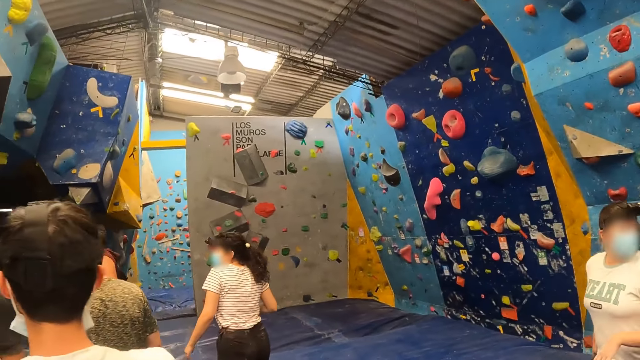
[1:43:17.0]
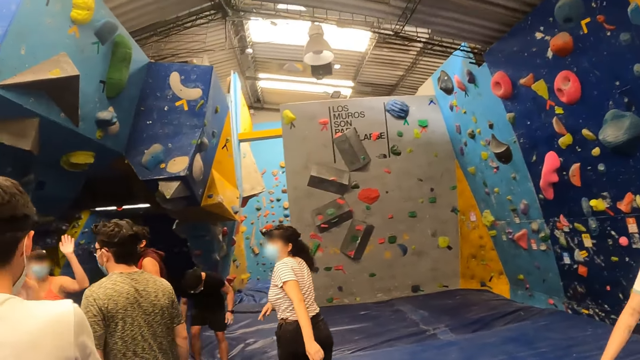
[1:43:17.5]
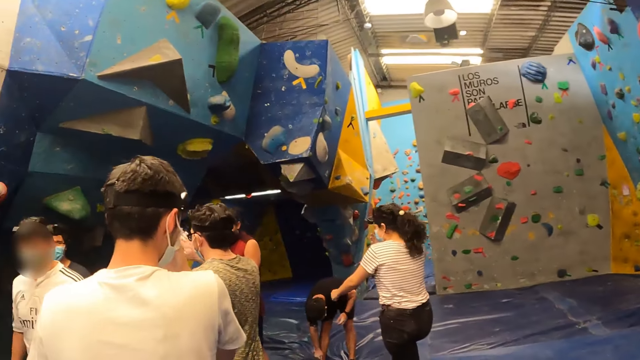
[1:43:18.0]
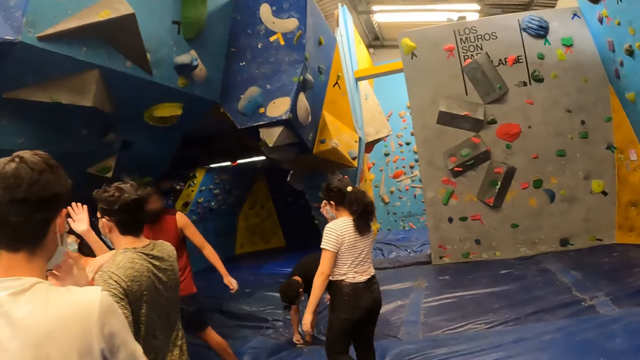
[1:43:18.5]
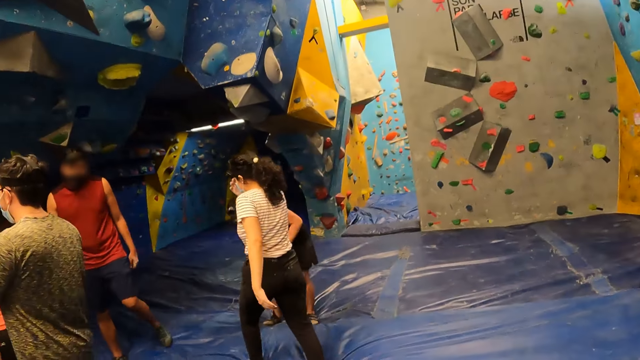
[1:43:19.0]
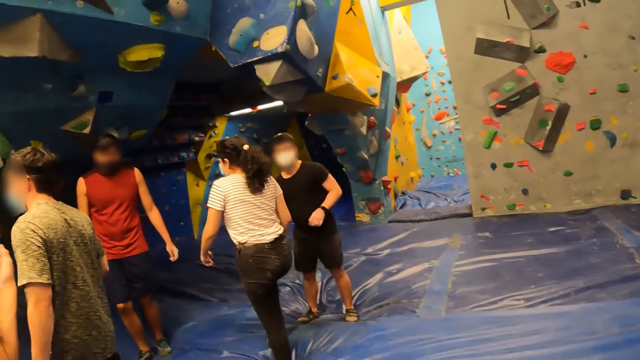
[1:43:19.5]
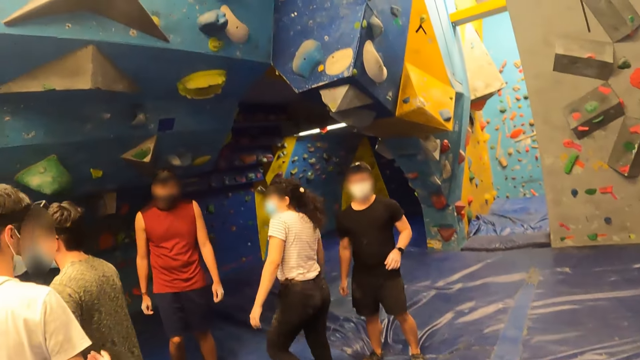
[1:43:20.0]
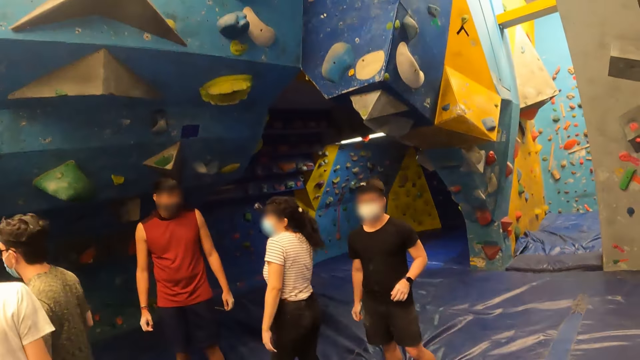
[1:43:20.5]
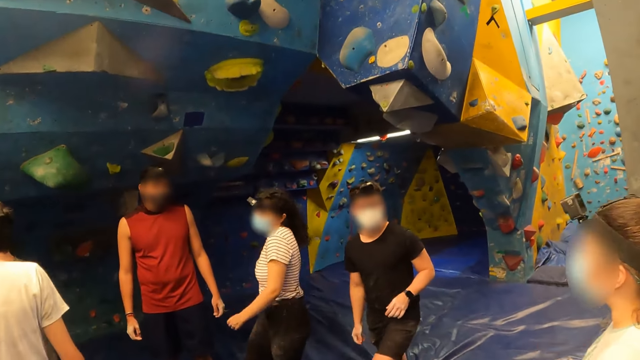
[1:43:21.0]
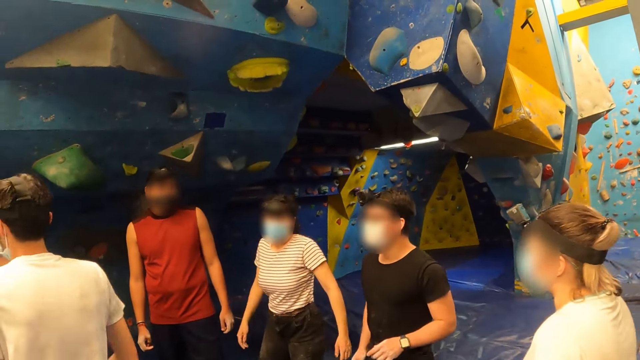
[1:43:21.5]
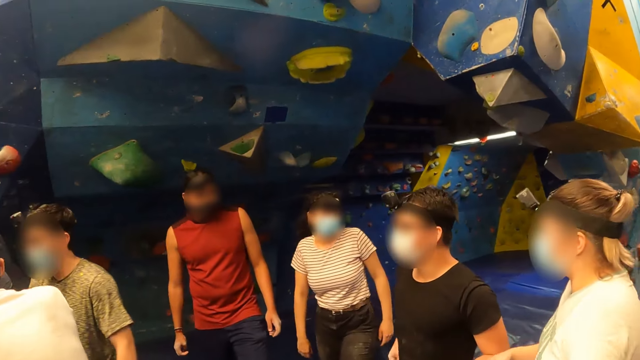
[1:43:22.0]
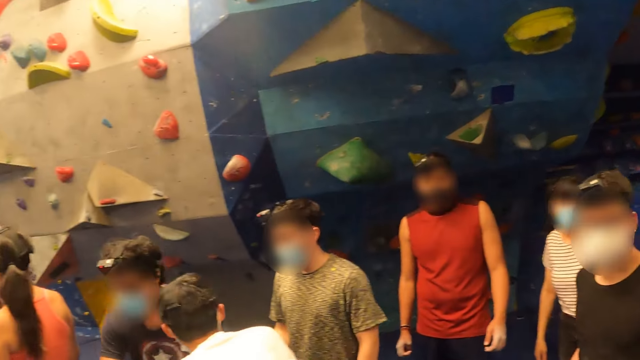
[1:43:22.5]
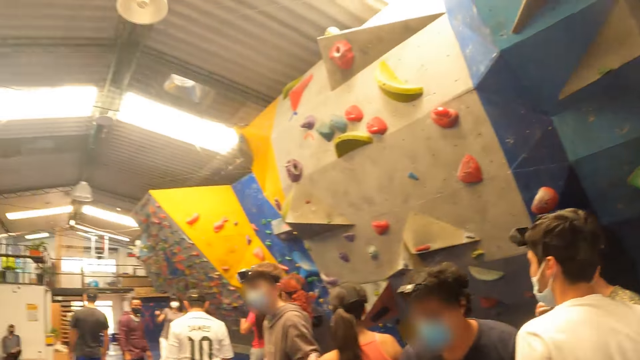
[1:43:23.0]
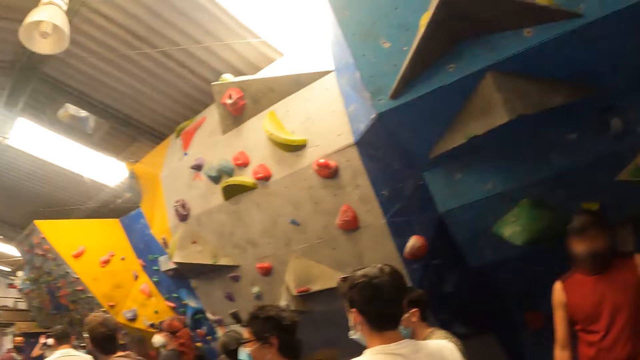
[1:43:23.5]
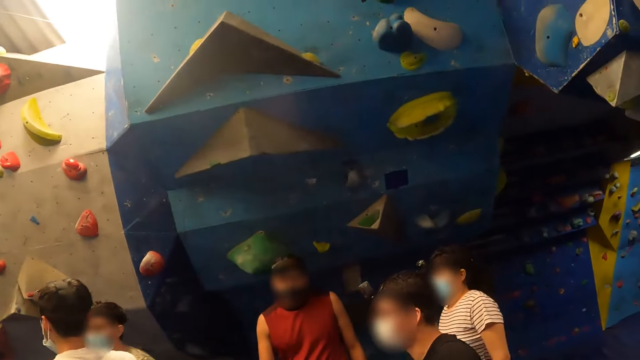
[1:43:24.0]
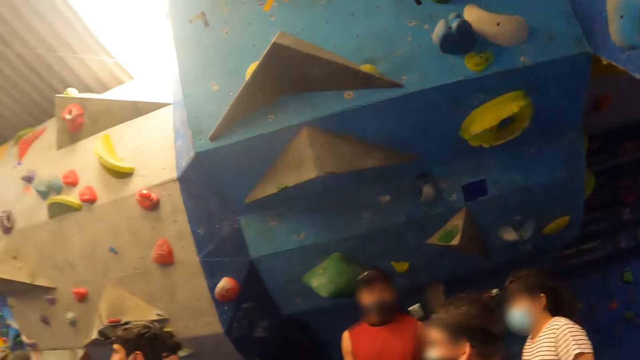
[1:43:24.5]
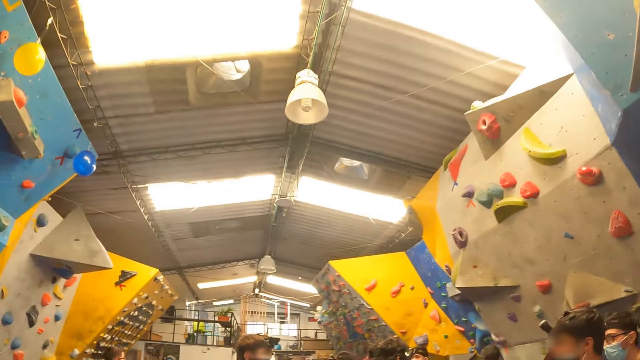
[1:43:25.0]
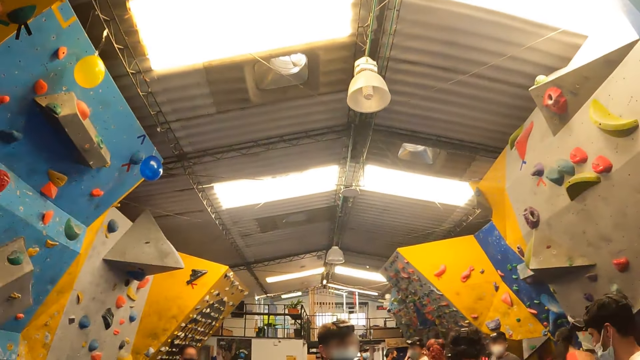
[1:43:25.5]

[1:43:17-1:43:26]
A lady walks around a room. The camera wearer walks around the room. A man walks around the room. The camera wearer looks around the room.

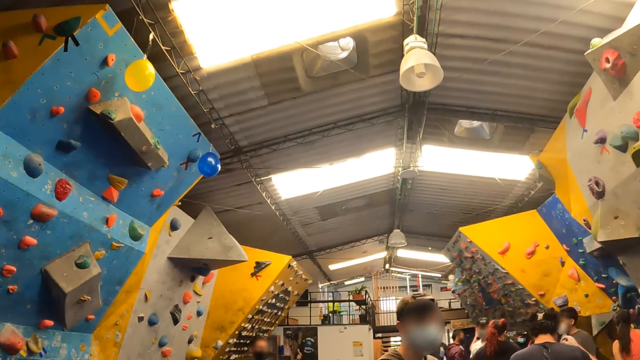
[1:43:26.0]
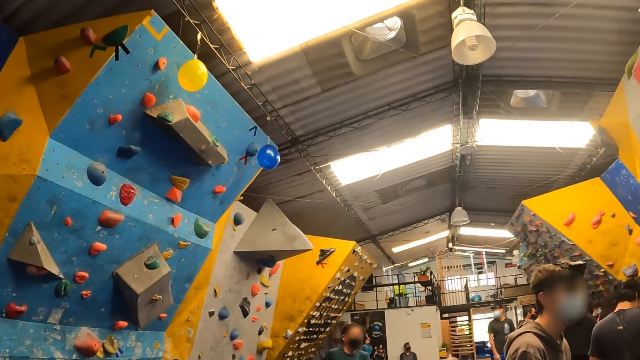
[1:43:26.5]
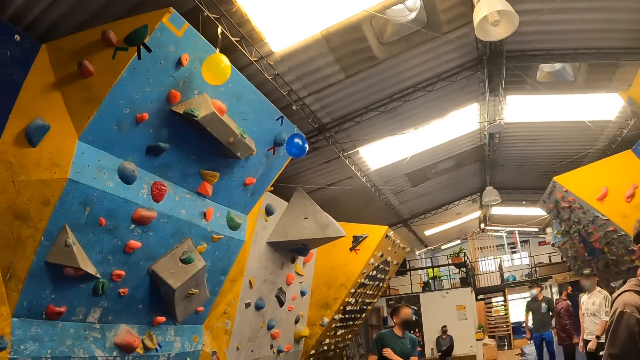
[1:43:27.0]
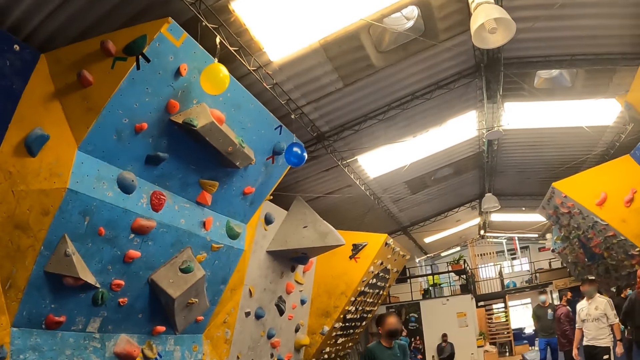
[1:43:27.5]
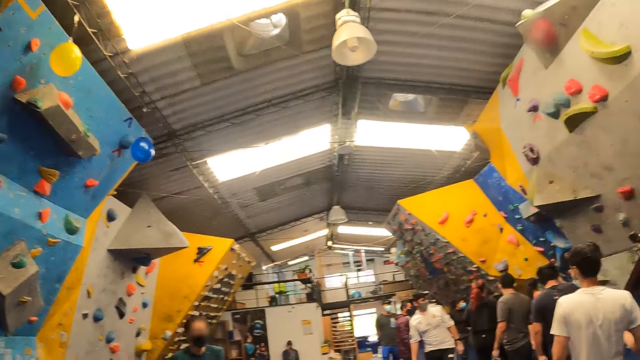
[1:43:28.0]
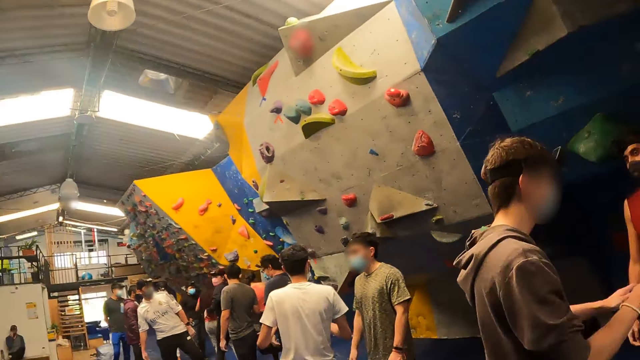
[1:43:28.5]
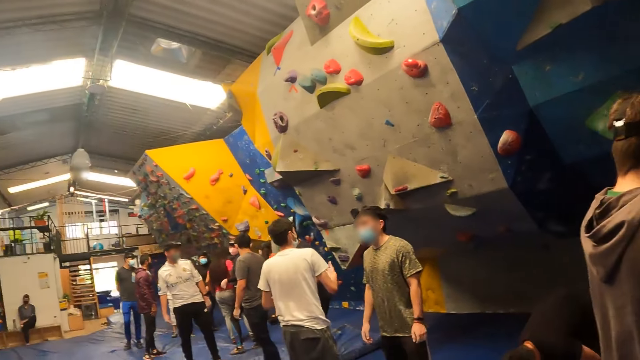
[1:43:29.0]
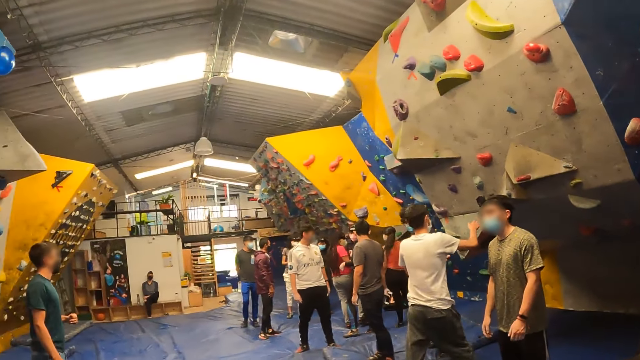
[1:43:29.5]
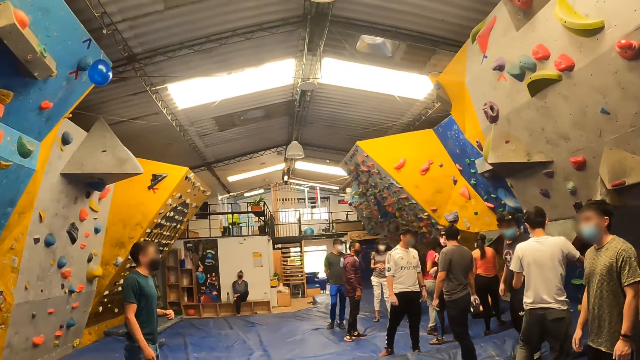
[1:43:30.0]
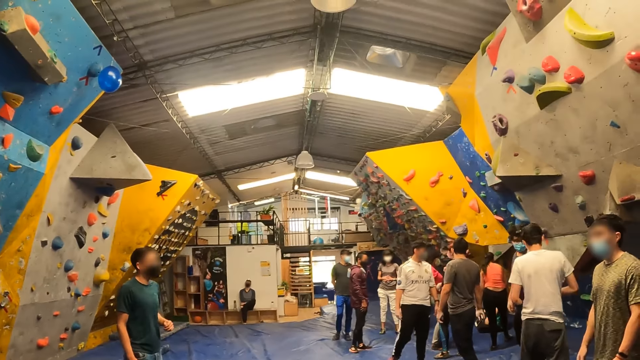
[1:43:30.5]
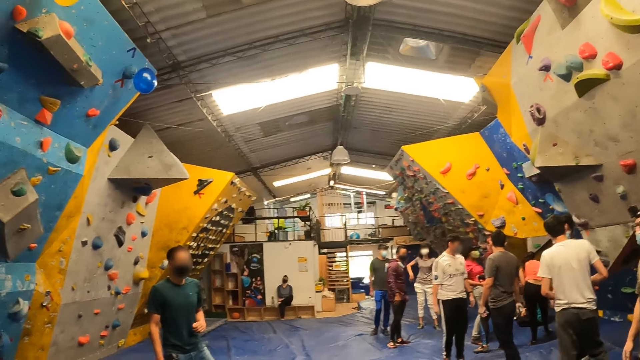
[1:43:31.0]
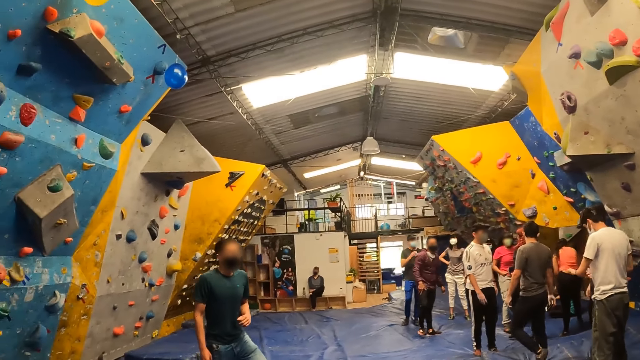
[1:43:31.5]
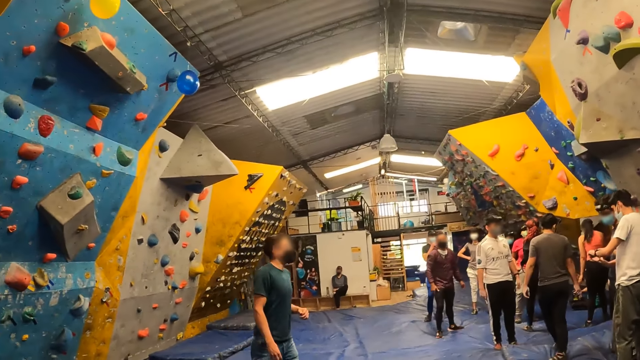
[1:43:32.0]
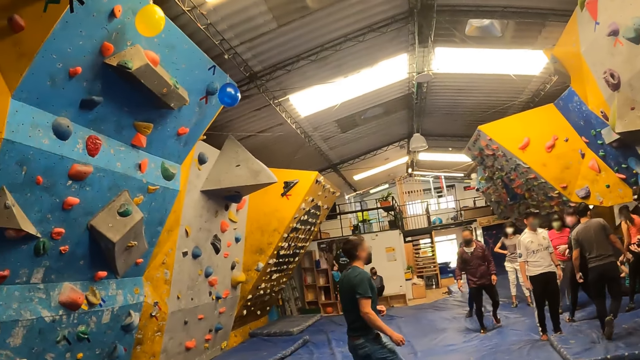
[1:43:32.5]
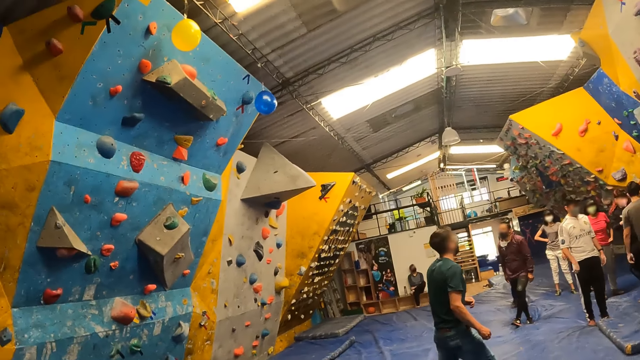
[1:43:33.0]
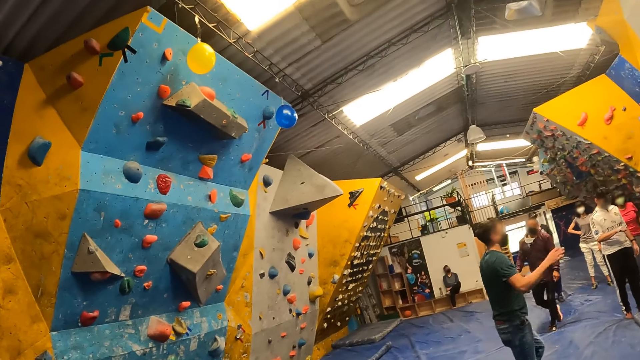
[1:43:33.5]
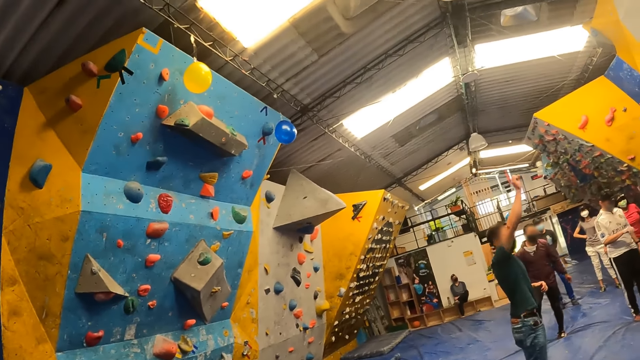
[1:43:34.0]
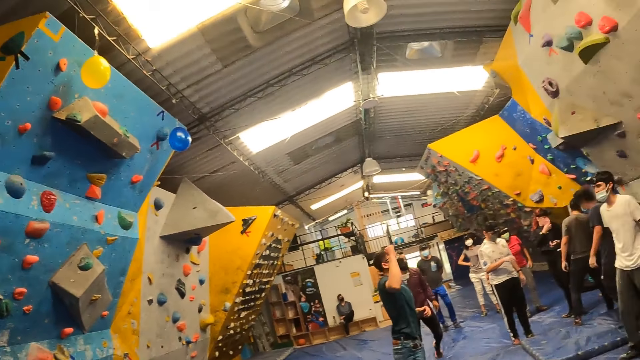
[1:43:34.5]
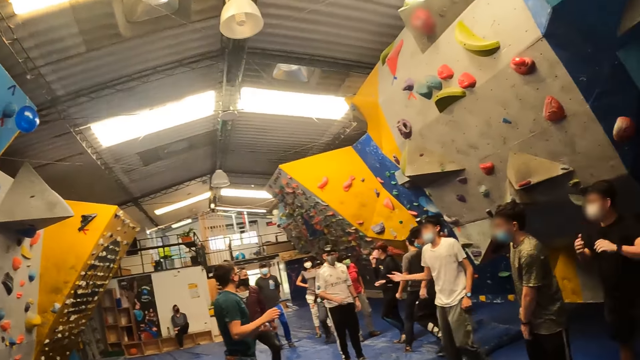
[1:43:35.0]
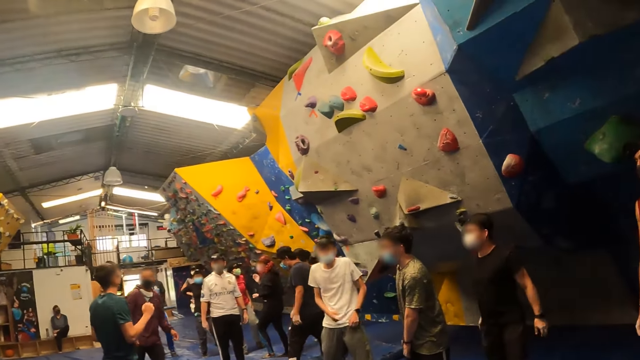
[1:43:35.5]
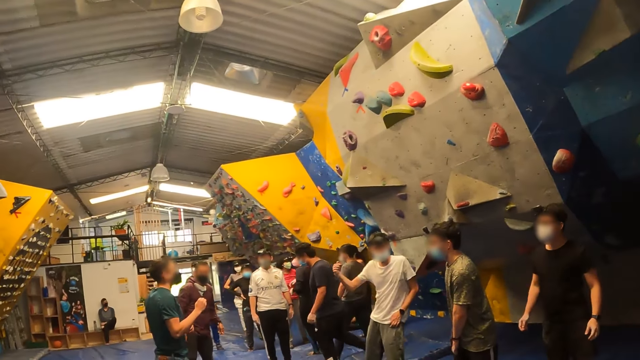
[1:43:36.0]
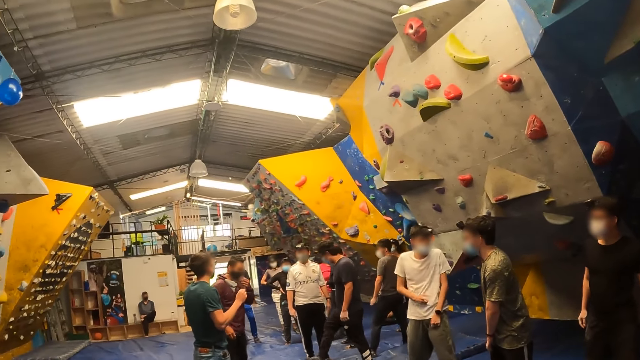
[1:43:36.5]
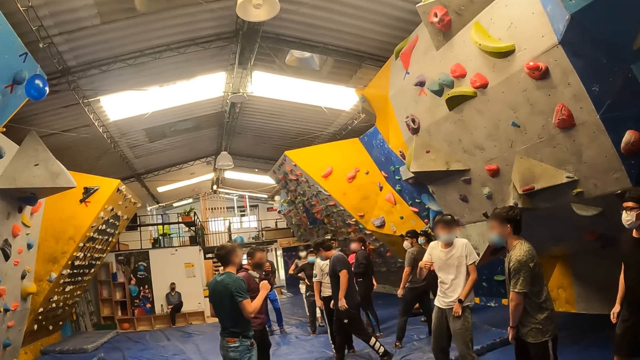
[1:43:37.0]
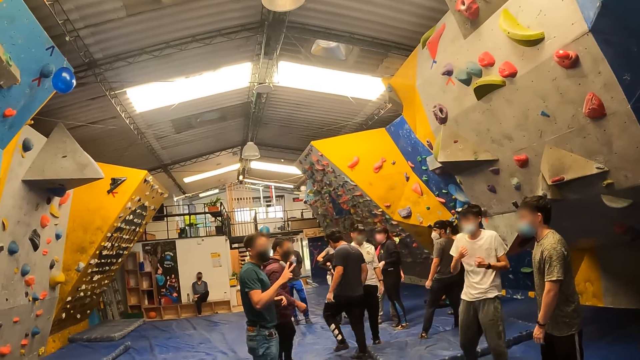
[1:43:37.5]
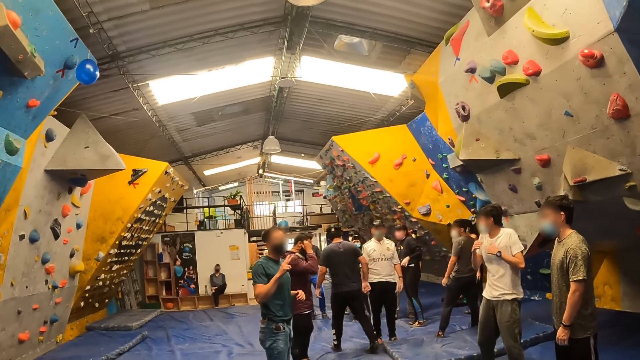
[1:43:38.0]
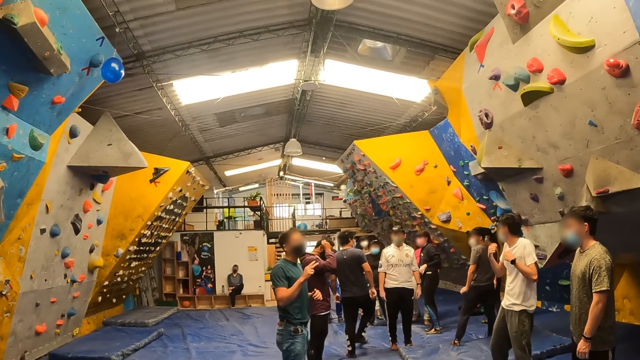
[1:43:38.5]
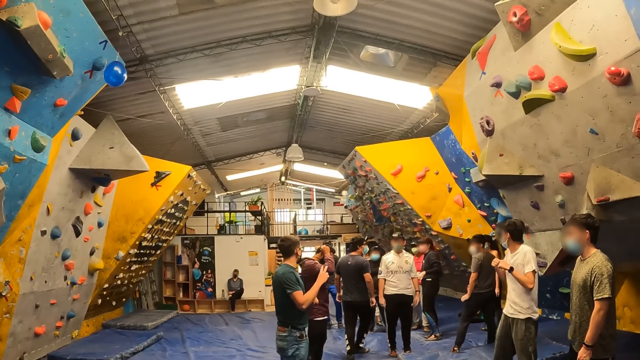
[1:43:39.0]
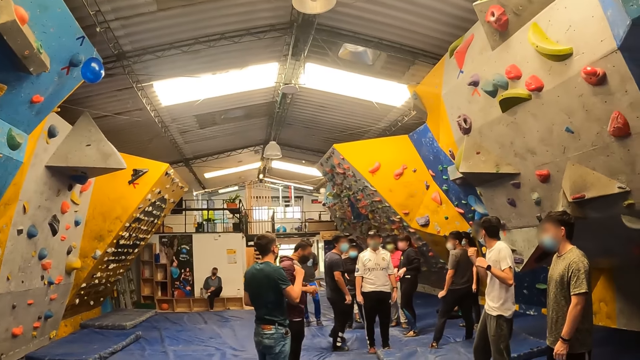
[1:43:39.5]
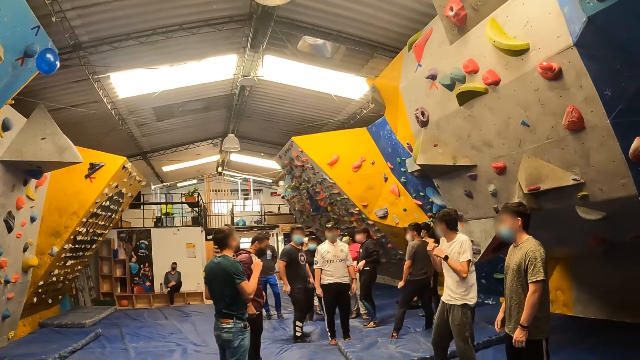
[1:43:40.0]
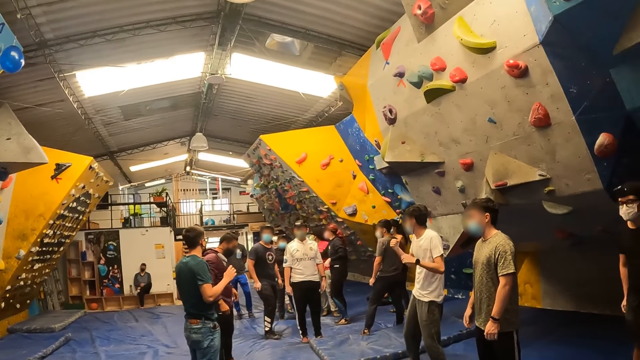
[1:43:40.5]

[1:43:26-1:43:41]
A man walks around a room. The camera wearer looks around the room. Another man walks around the room. The instructor talks to the people in the rock climbing gym. The first man lifts up his hand. A third man looks around the room and dances on the floor. Another instructor adjusts his mask with both hands. A fourth man walks around the room.
